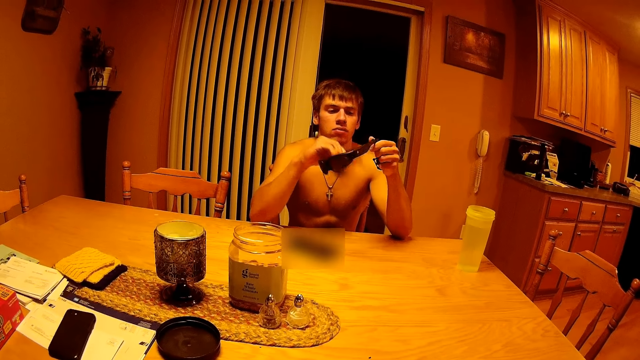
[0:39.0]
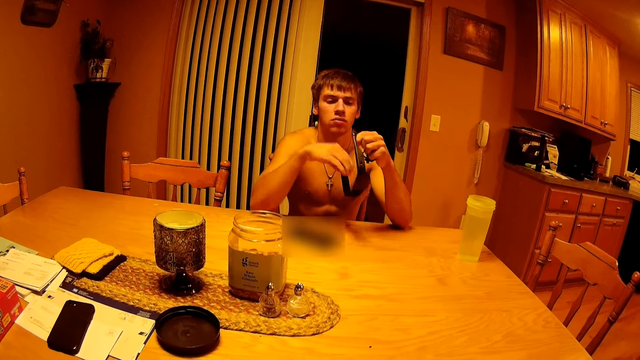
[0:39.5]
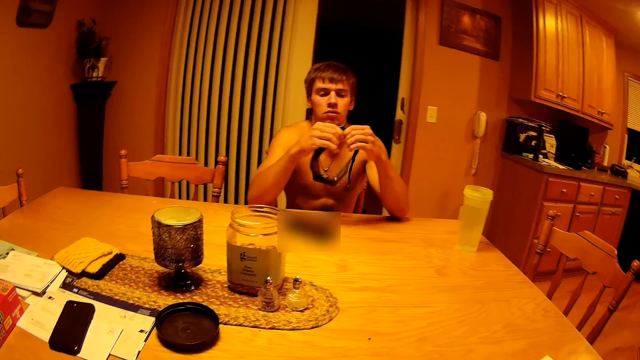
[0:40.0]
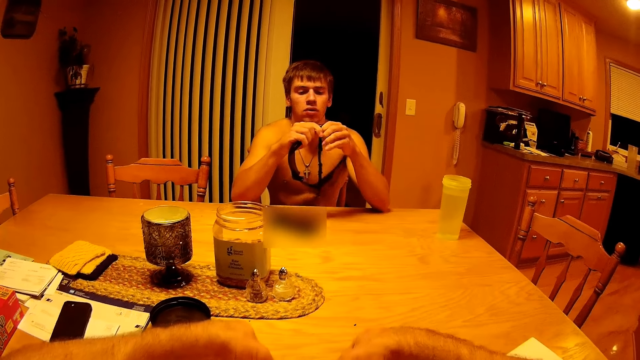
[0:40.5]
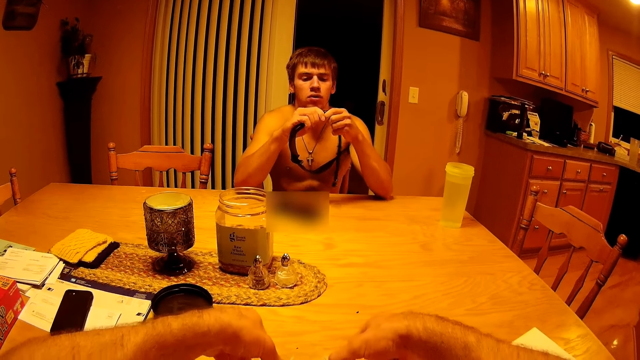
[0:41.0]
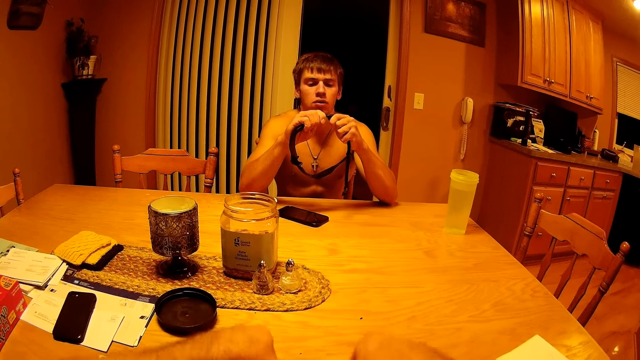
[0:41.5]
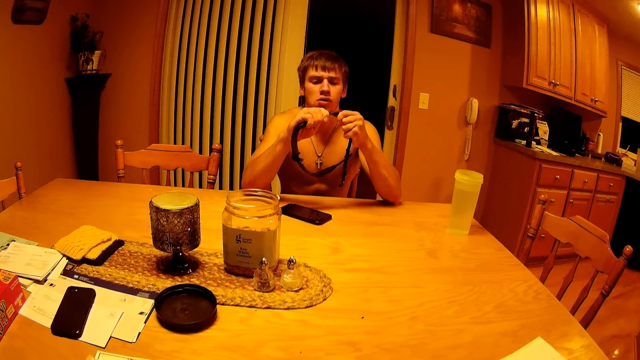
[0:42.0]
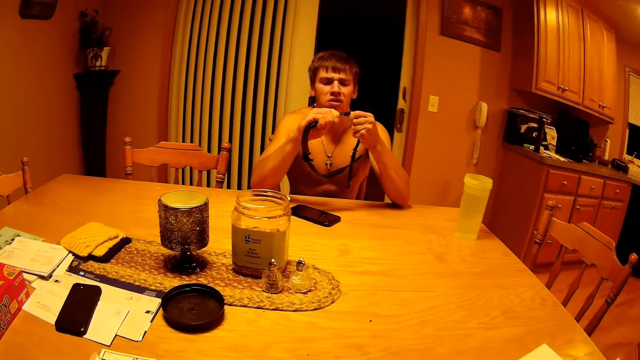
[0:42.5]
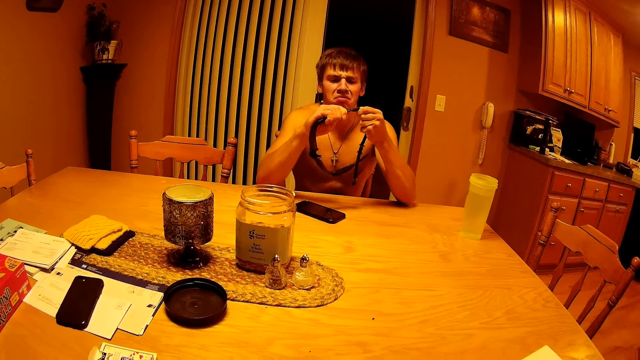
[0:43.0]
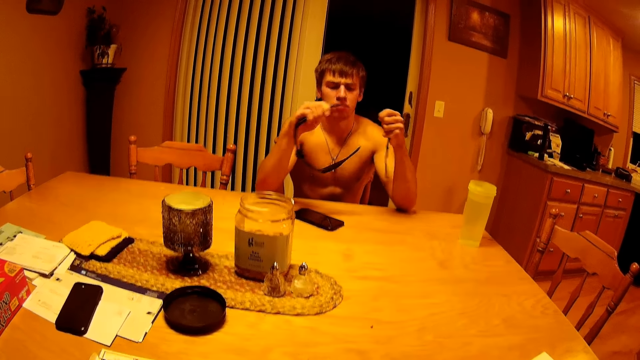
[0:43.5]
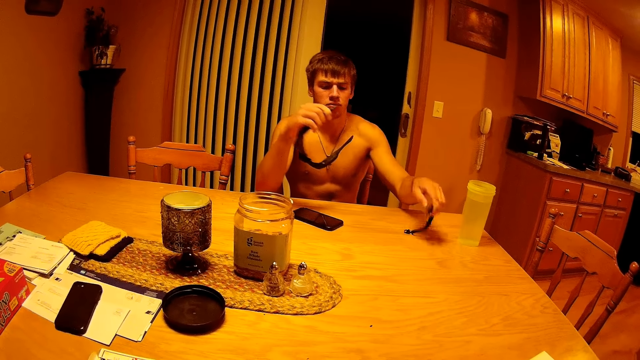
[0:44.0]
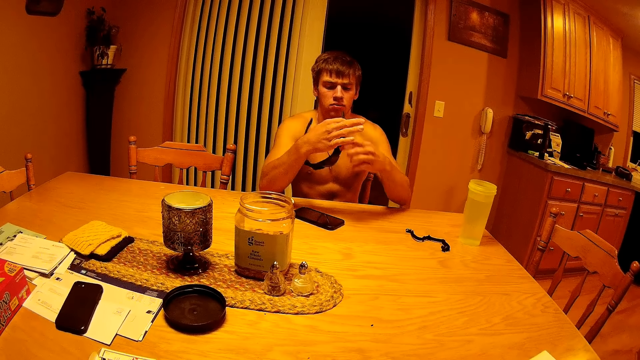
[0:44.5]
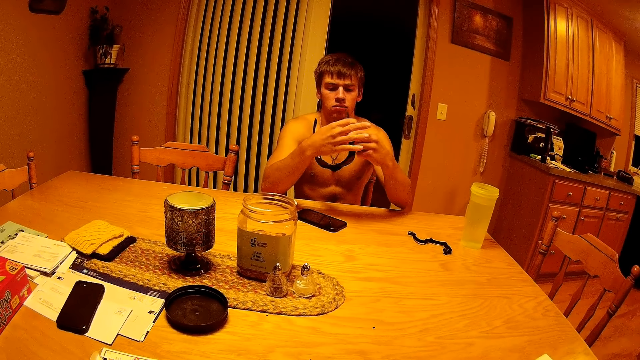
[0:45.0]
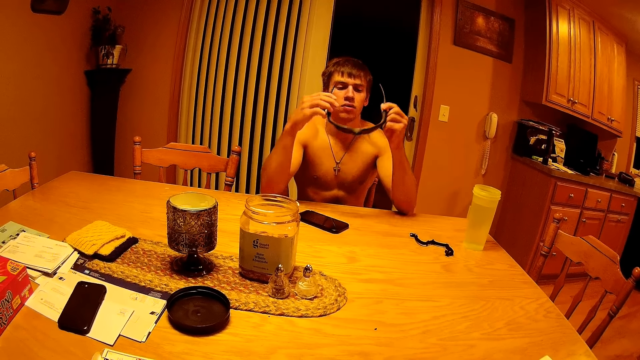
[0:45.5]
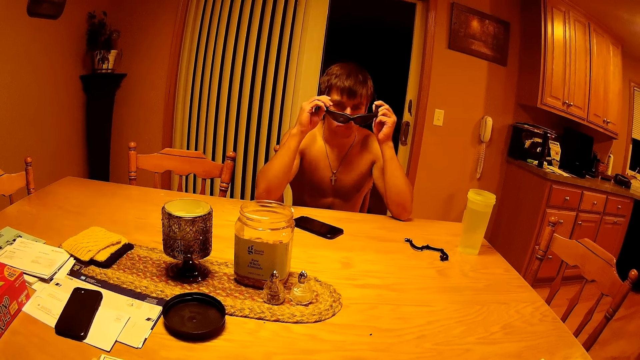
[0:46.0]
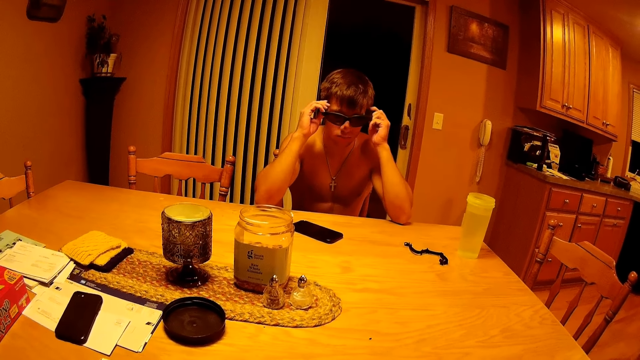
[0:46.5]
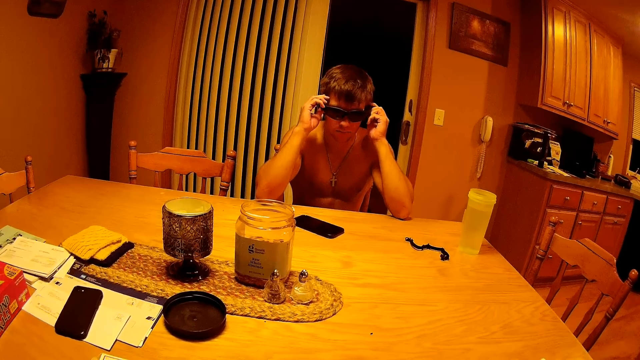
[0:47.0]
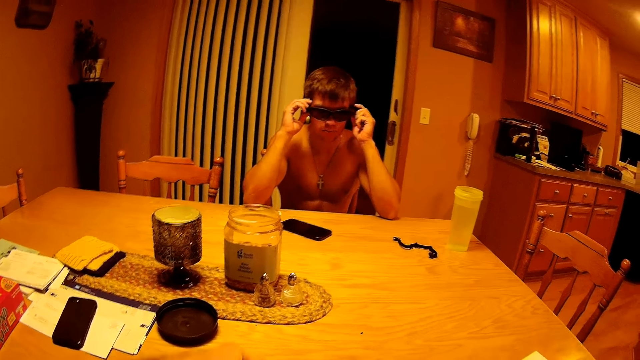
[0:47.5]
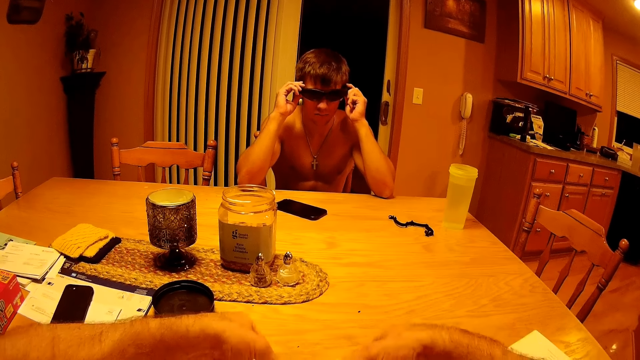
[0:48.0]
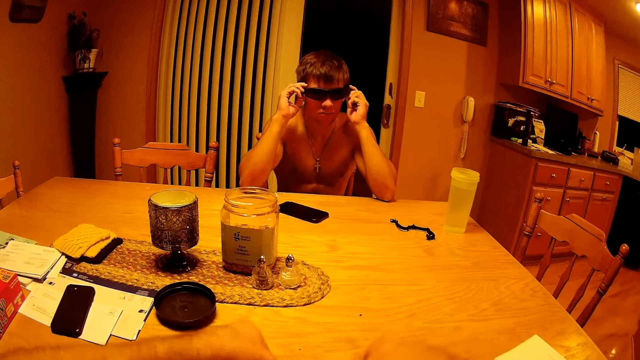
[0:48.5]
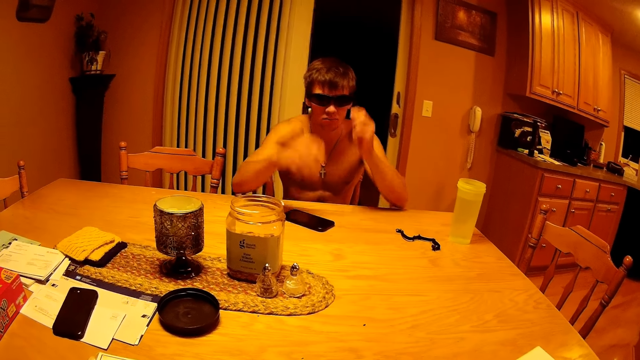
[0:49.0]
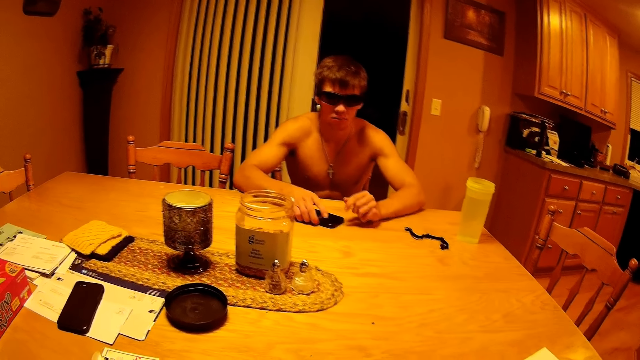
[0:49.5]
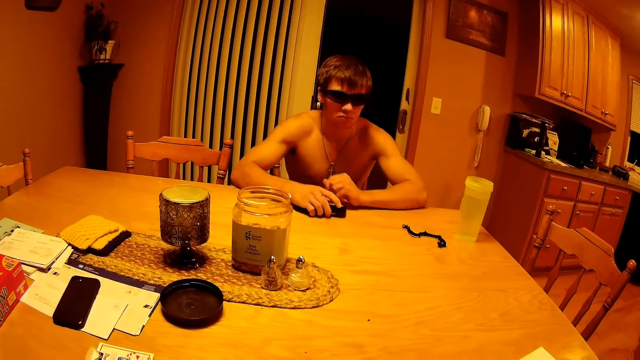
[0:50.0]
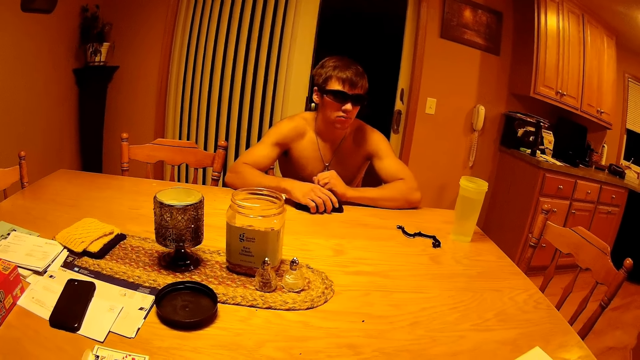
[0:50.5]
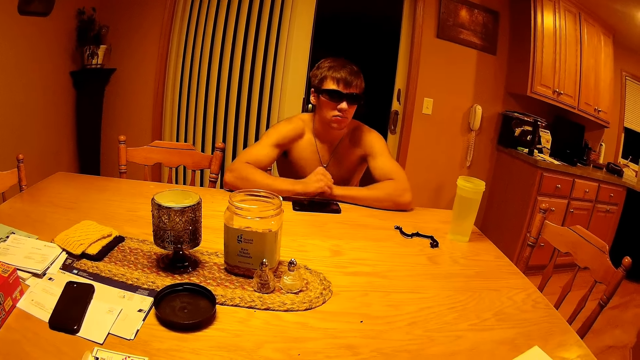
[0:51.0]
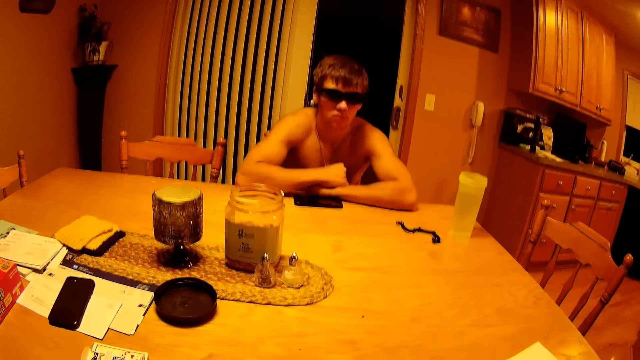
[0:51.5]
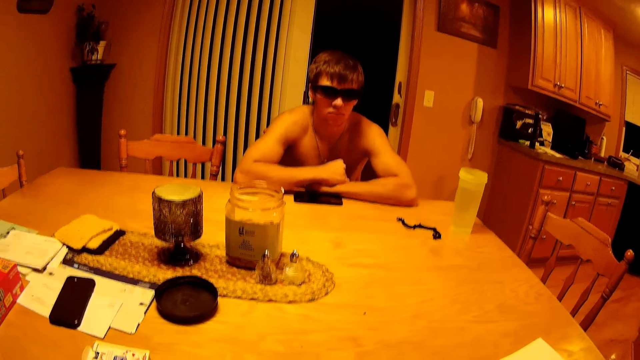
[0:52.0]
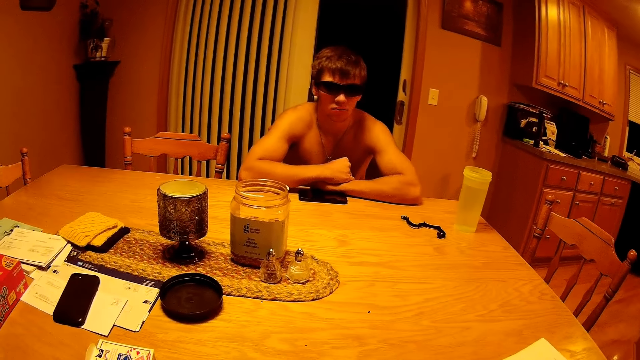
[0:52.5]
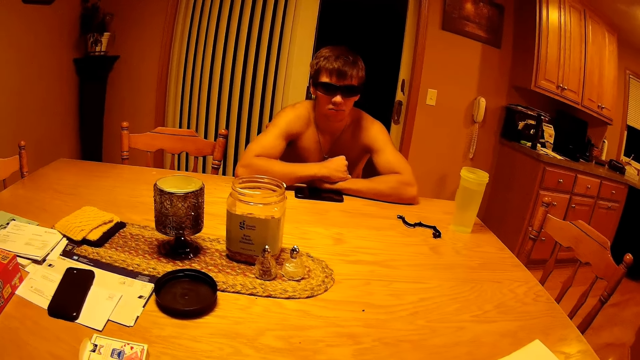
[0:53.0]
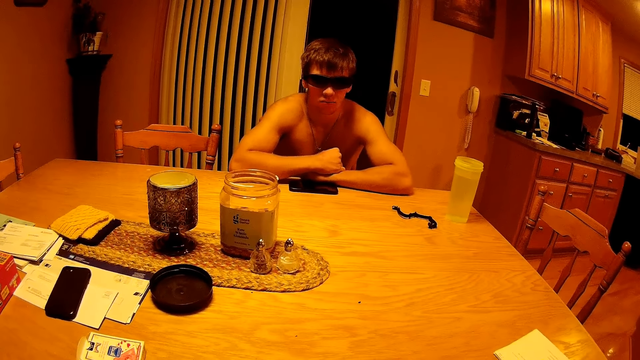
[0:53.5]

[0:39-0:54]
A man holds the glasses. The camera wearer puts his hands on the table. The man detaches the cord from the glasses, puts down the cord on the table, holds the glasses, and wears the glasses. The camera wearer shuffles the cards. The man pulls the phone on the table, holds the phone, and looks at the camera wearer.

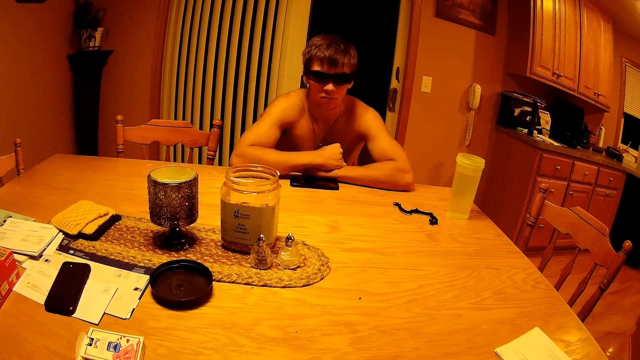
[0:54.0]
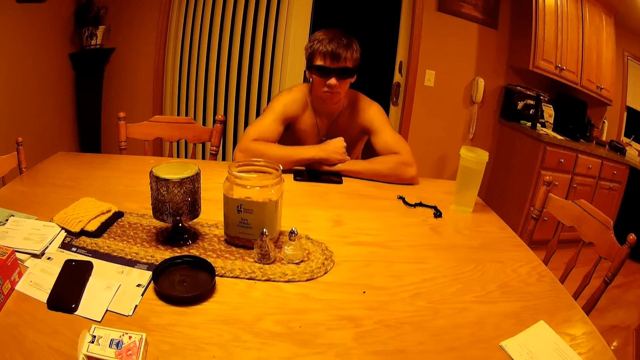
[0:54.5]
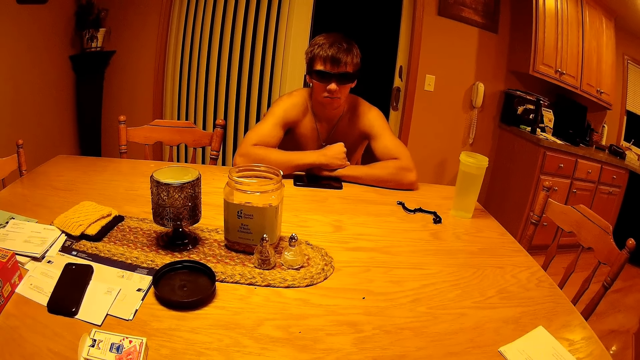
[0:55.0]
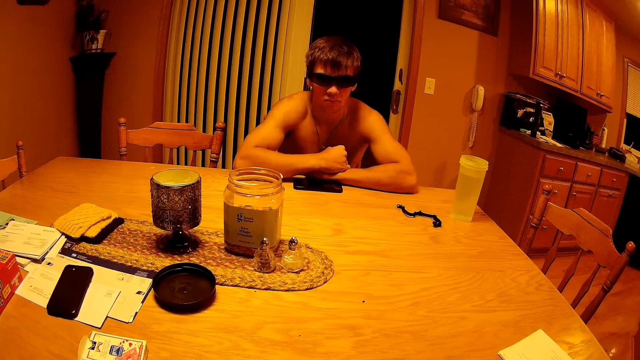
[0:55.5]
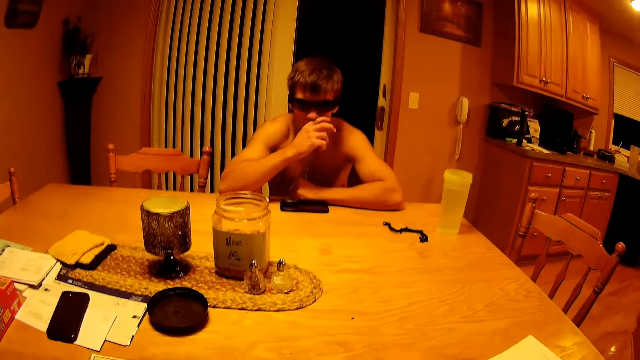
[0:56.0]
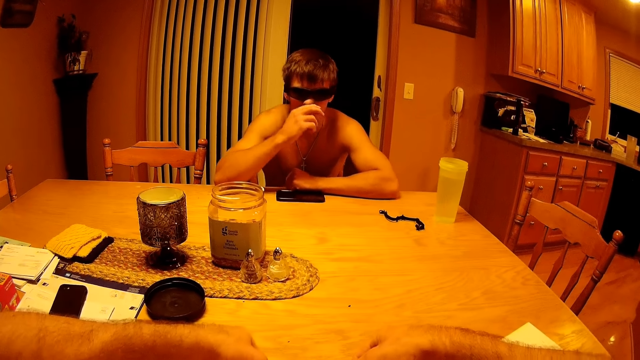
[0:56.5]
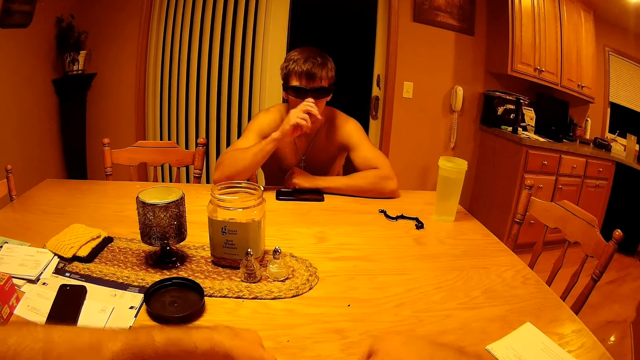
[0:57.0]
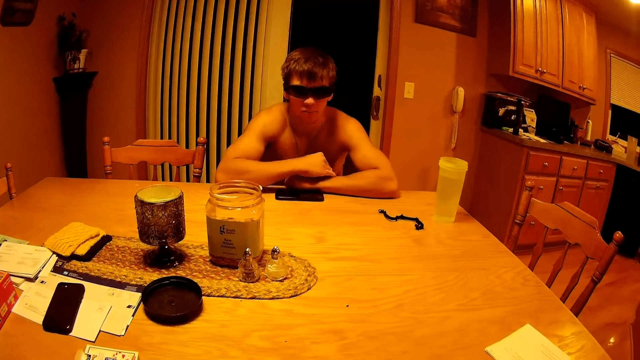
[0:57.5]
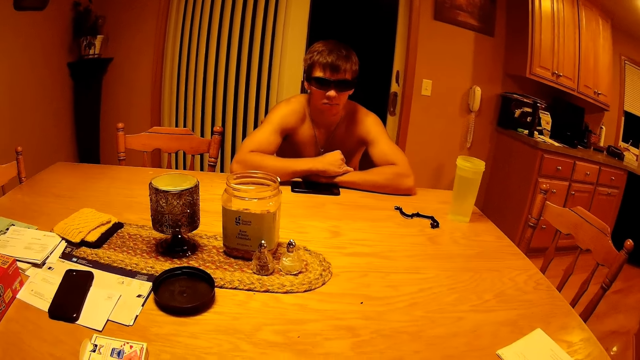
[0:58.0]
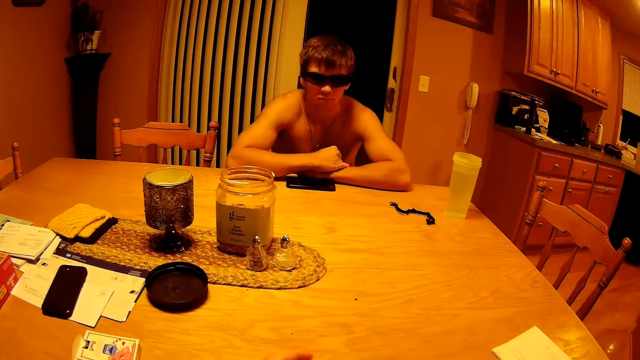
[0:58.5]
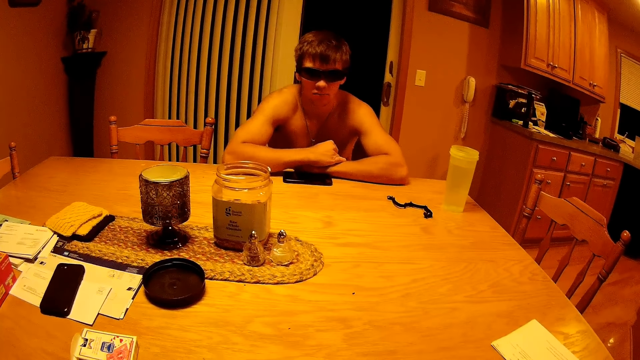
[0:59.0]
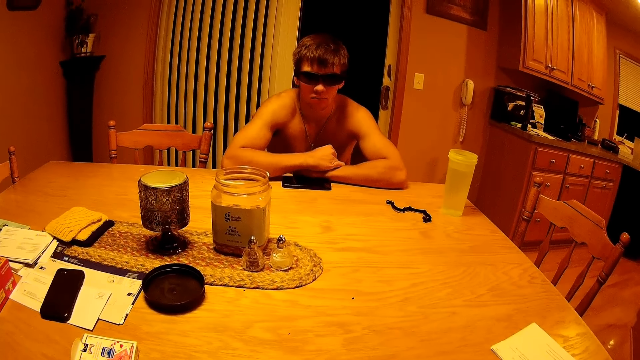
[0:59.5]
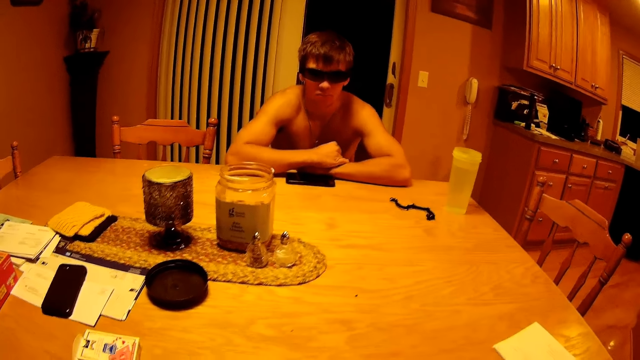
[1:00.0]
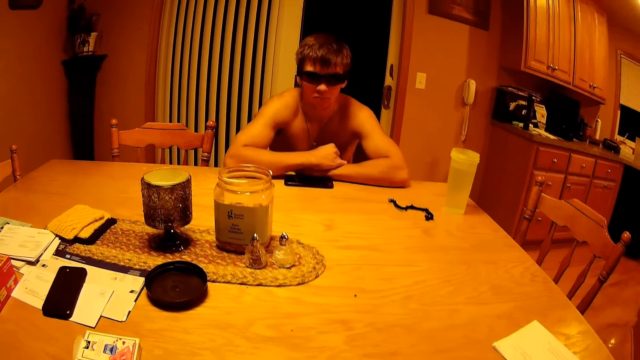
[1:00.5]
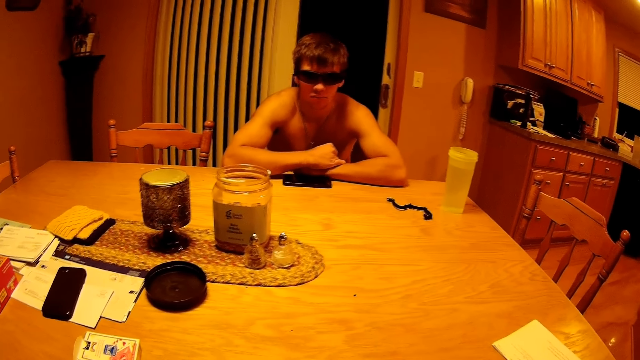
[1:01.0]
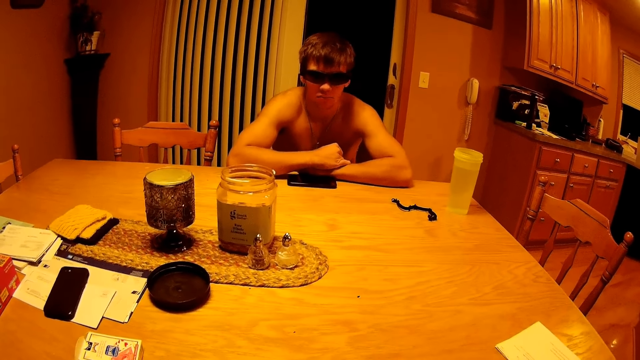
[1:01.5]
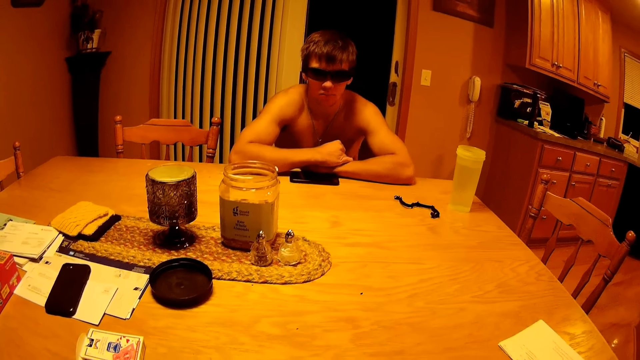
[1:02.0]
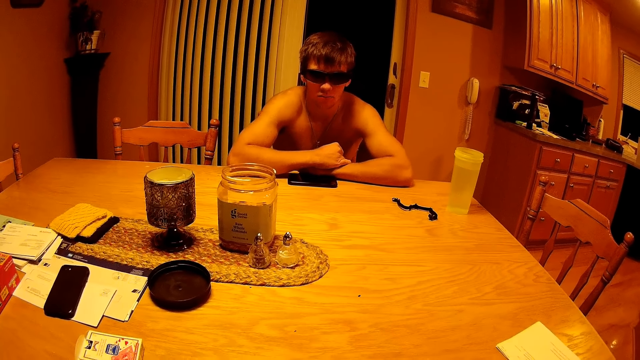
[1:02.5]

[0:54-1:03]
A man rubs his nose with his right hand.
